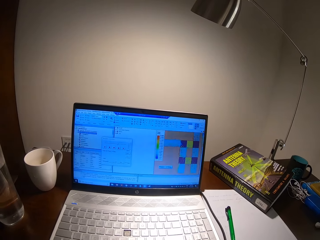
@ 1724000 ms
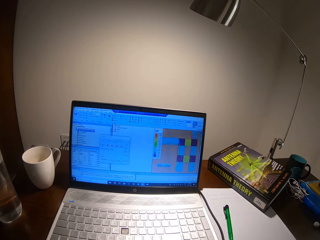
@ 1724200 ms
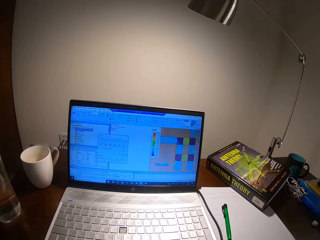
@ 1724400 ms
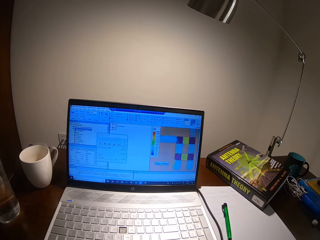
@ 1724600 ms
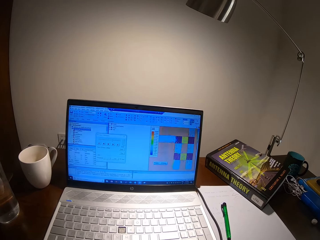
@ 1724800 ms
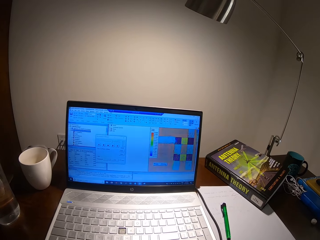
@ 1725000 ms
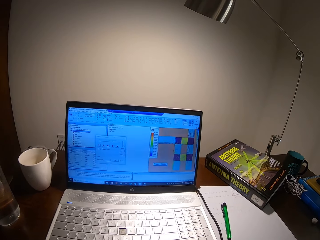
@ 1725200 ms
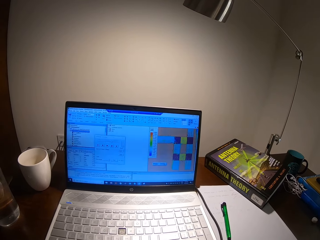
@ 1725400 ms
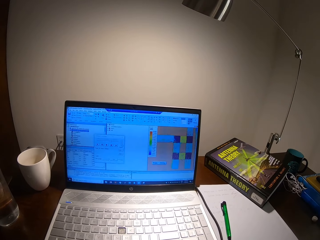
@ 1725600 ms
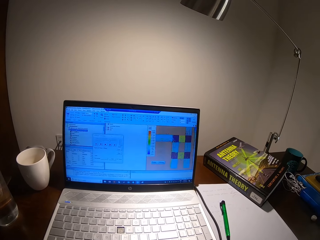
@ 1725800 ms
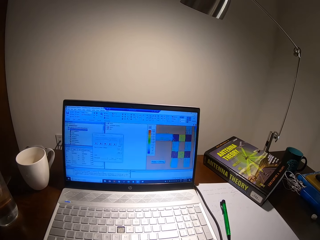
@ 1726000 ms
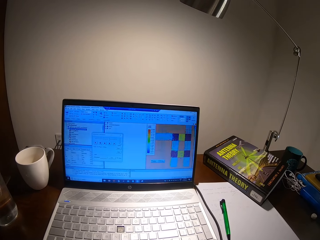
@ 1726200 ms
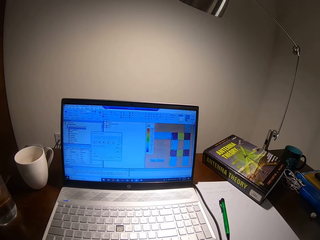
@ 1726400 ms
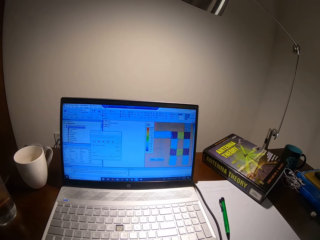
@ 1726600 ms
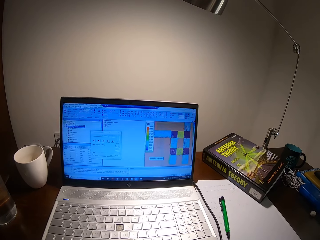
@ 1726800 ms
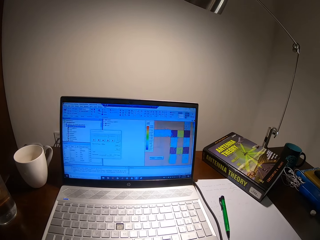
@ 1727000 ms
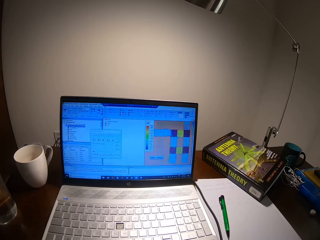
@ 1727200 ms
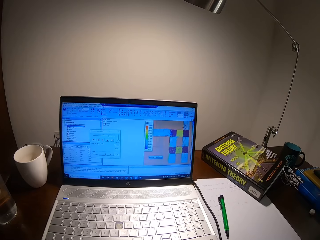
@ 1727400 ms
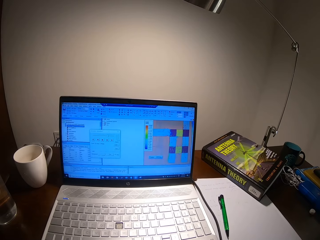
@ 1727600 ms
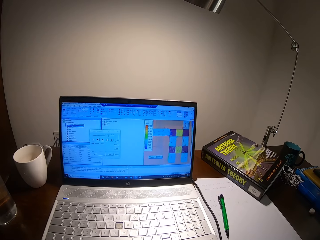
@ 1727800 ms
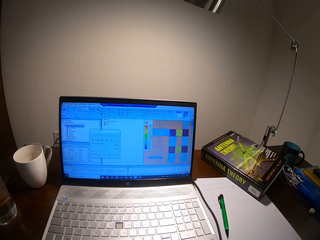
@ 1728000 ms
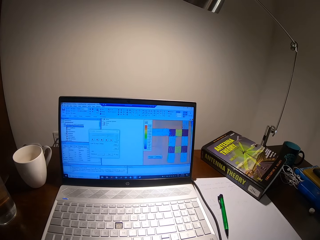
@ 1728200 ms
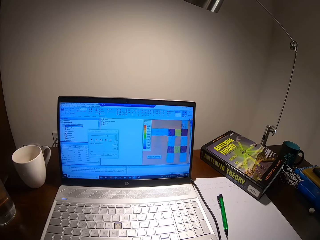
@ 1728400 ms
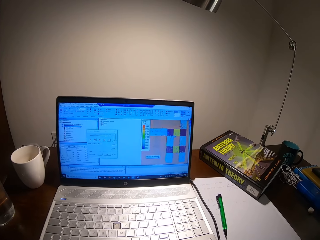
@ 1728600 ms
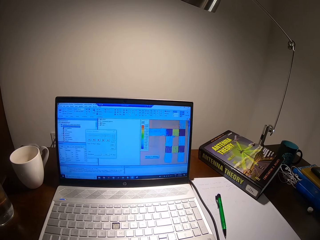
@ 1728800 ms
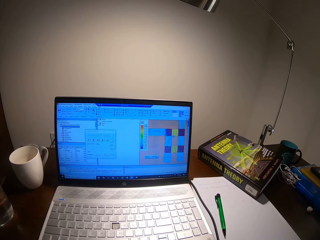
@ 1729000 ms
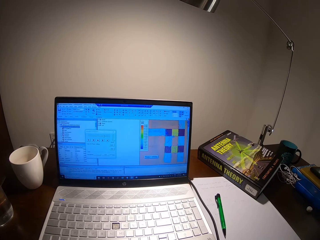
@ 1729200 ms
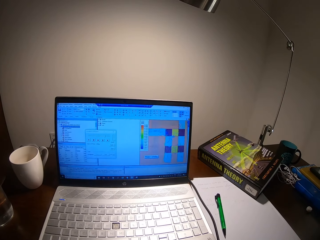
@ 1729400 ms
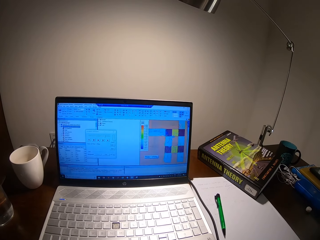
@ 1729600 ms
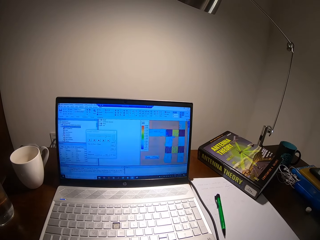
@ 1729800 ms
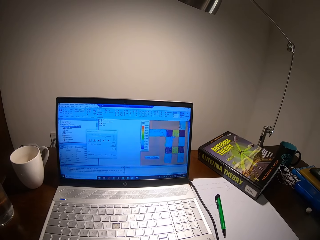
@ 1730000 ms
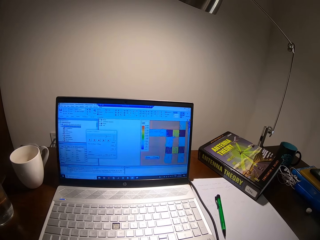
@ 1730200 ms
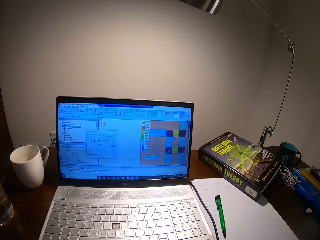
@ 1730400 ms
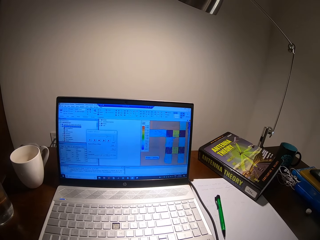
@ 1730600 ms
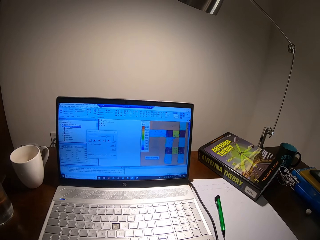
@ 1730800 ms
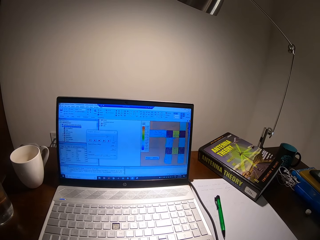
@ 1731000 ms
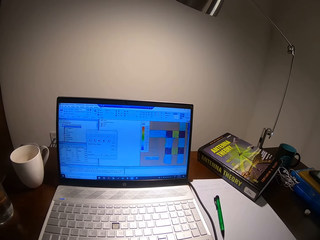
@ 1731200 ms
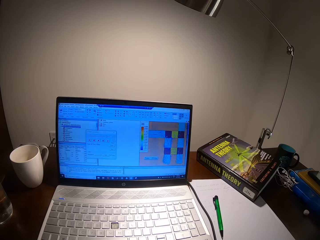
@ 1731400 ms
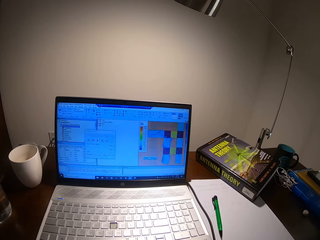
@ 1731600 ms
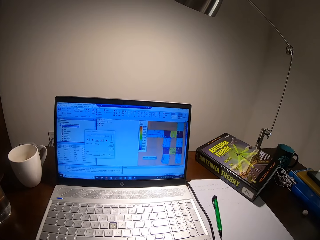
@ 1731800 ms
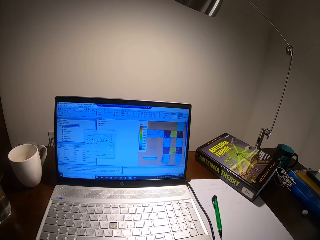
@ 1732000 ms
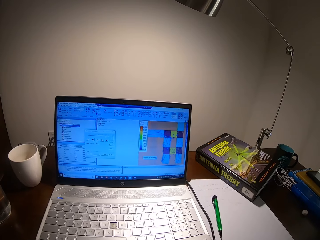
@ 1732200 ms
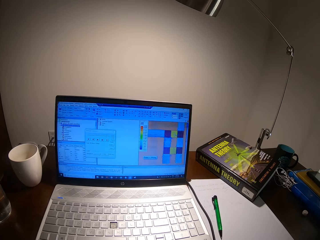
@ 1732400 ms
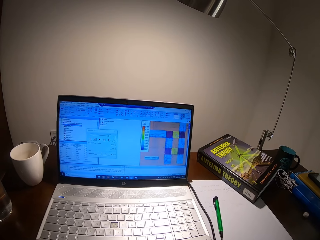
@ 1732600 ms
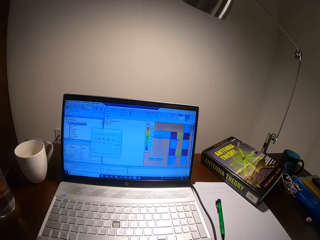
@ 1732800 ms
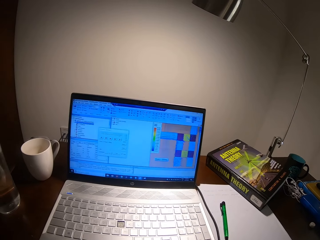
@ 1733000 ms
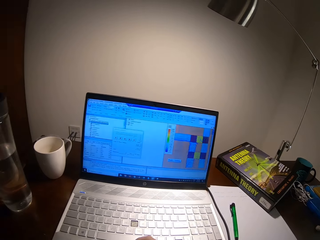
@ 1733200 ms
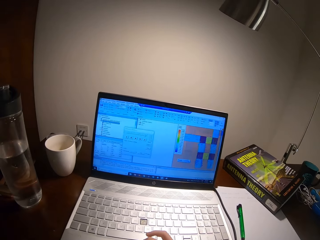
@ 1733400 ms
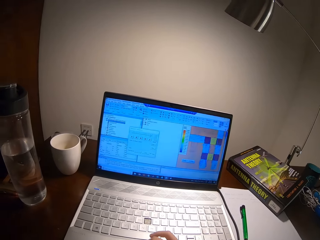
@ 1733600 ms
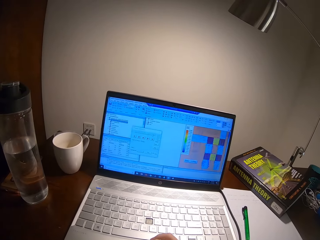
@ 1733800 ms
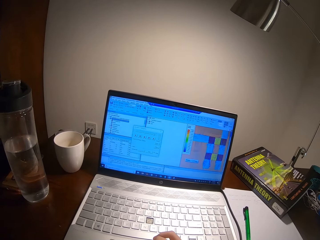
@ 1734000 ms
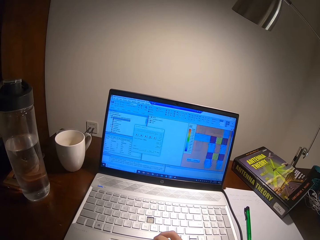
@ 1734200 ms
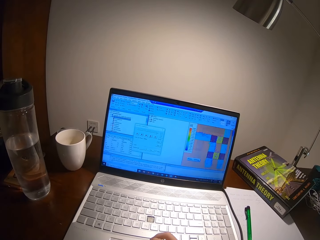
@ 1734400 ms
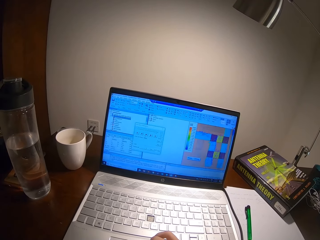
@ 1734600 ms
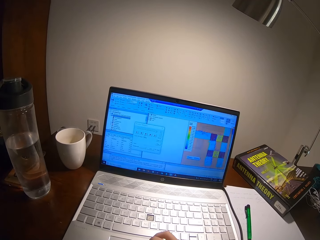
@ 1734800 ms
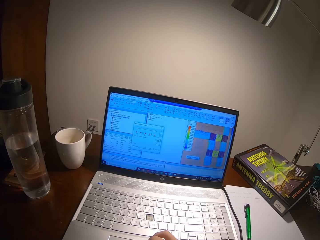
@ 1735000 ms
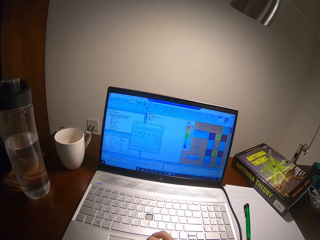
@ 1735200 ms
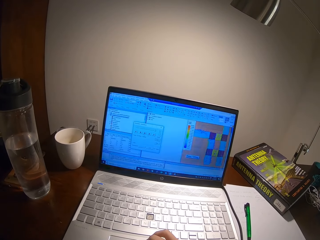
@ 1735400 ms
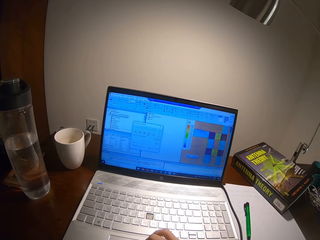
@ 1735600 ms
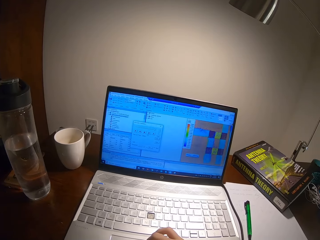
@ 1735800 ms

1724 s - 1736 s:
The camera wearer operates the laptop.

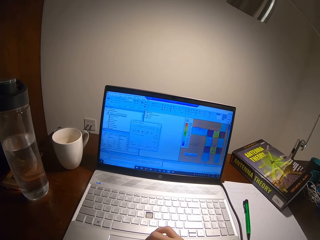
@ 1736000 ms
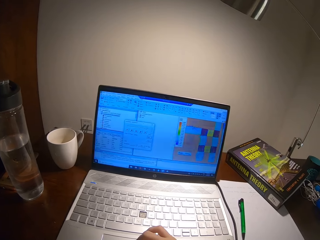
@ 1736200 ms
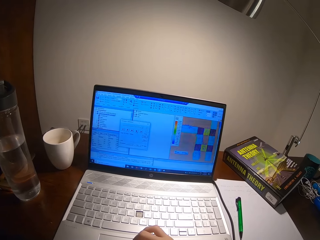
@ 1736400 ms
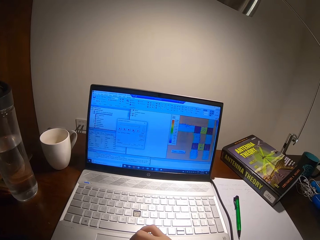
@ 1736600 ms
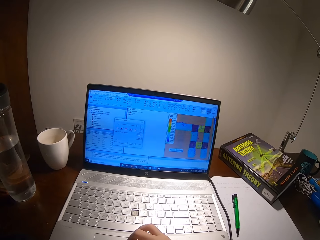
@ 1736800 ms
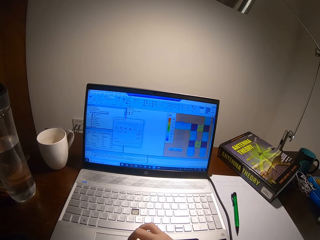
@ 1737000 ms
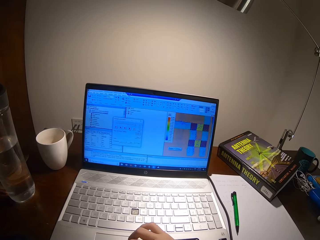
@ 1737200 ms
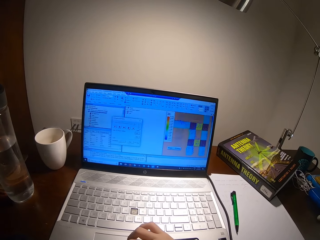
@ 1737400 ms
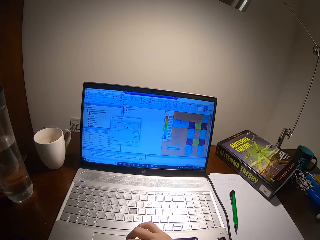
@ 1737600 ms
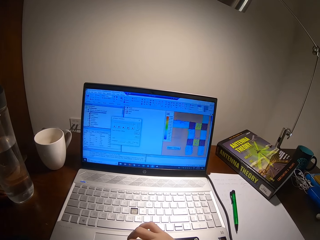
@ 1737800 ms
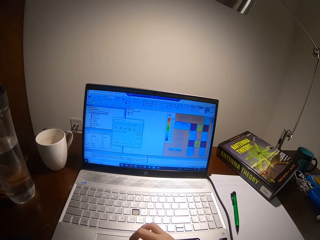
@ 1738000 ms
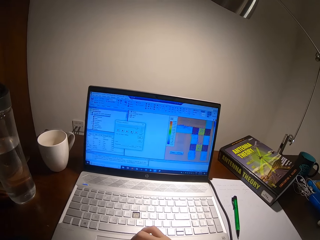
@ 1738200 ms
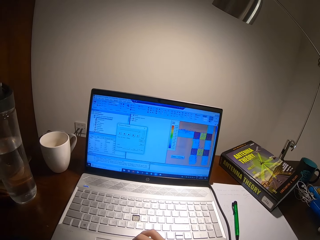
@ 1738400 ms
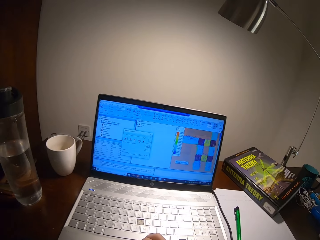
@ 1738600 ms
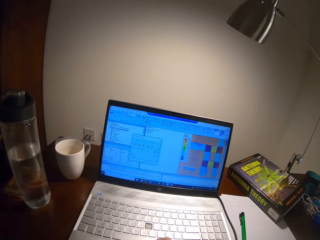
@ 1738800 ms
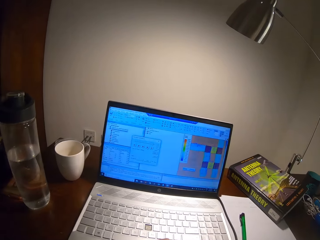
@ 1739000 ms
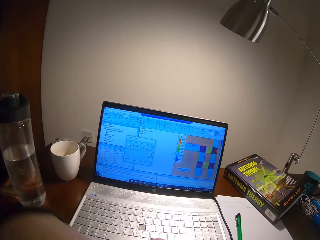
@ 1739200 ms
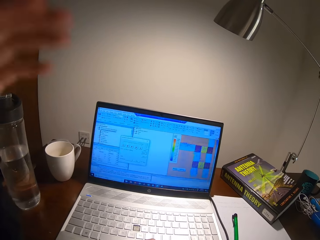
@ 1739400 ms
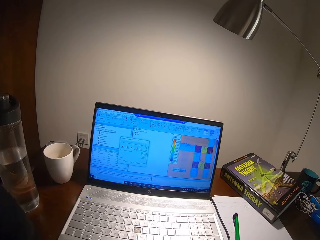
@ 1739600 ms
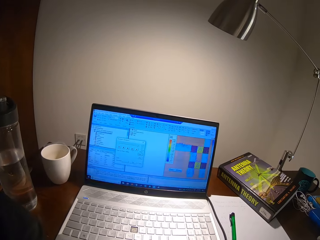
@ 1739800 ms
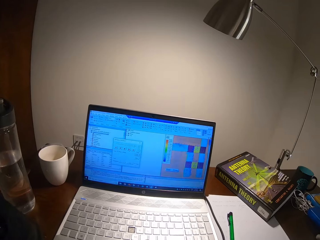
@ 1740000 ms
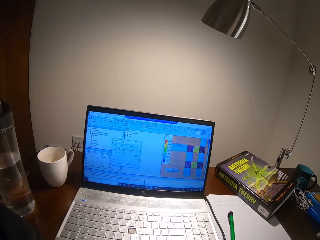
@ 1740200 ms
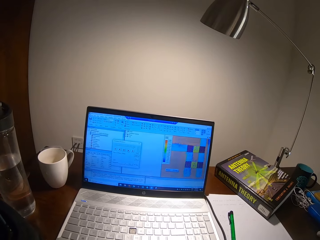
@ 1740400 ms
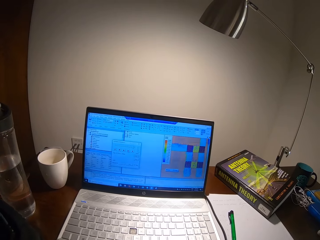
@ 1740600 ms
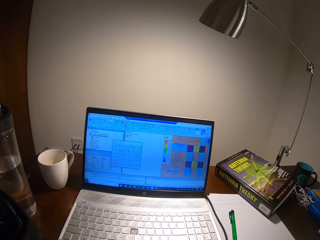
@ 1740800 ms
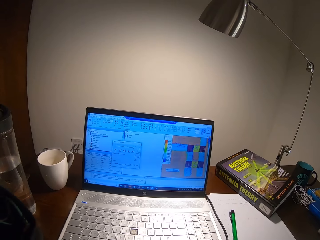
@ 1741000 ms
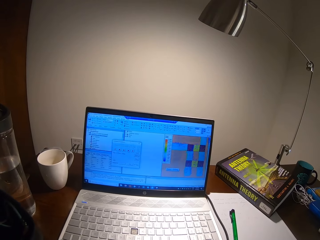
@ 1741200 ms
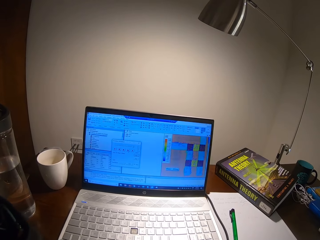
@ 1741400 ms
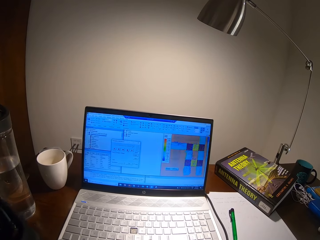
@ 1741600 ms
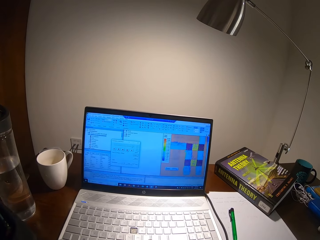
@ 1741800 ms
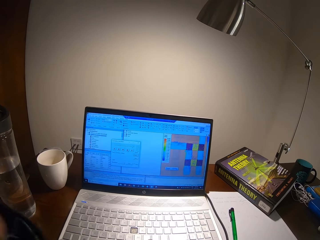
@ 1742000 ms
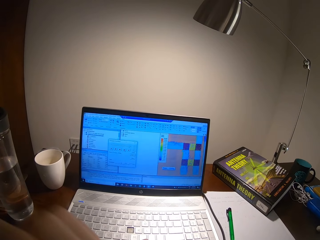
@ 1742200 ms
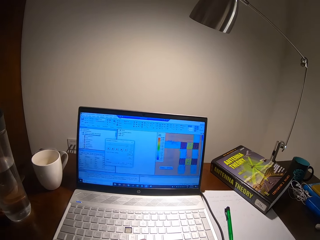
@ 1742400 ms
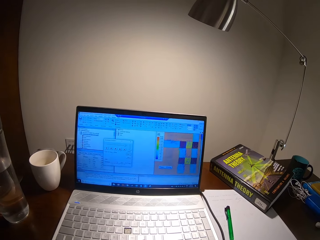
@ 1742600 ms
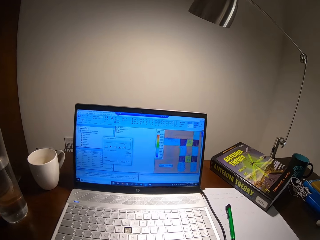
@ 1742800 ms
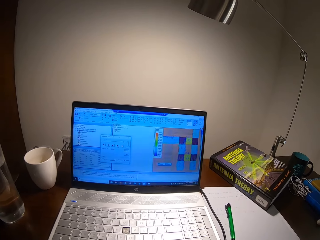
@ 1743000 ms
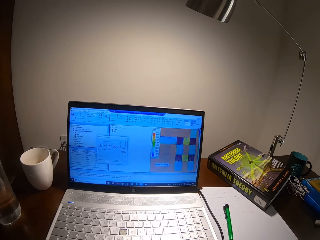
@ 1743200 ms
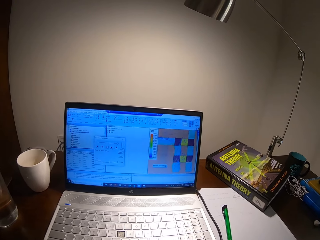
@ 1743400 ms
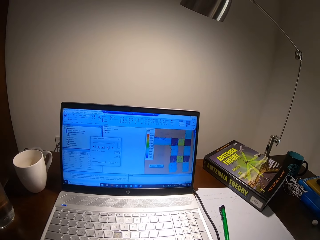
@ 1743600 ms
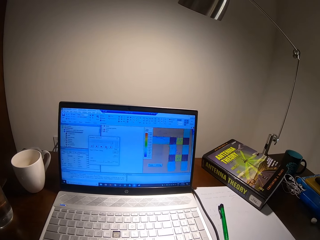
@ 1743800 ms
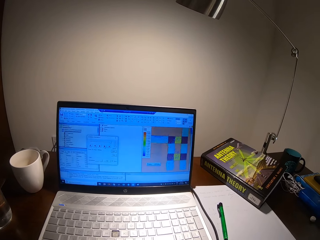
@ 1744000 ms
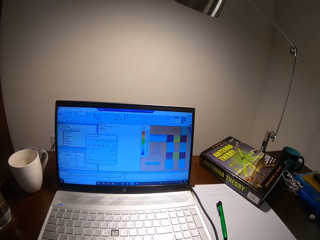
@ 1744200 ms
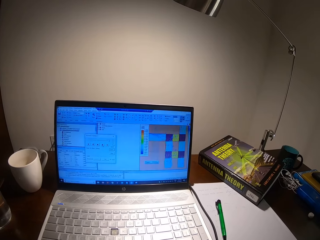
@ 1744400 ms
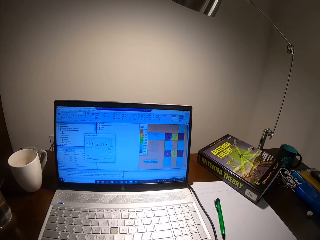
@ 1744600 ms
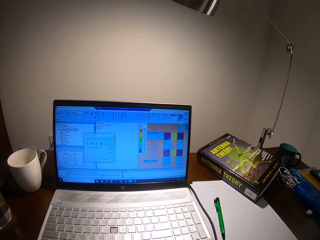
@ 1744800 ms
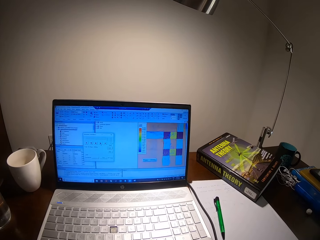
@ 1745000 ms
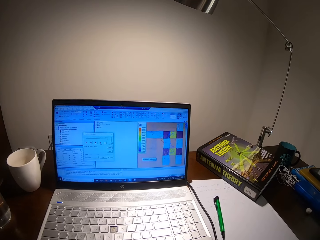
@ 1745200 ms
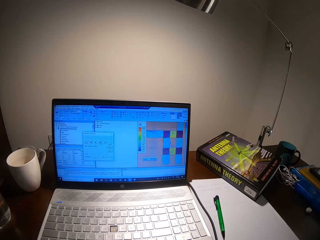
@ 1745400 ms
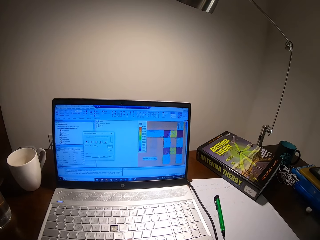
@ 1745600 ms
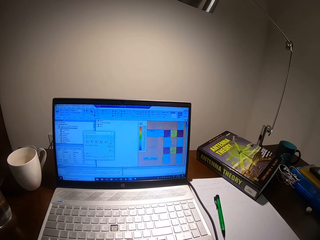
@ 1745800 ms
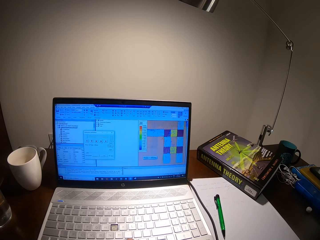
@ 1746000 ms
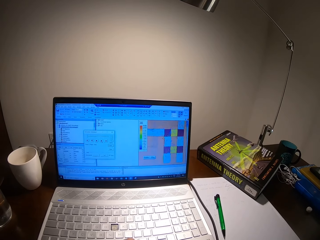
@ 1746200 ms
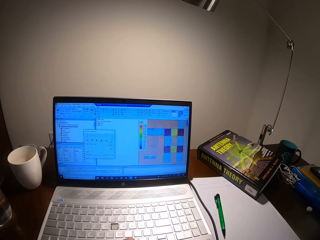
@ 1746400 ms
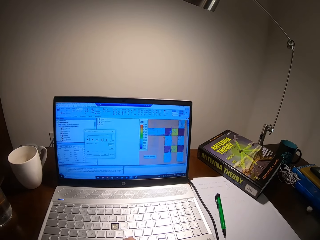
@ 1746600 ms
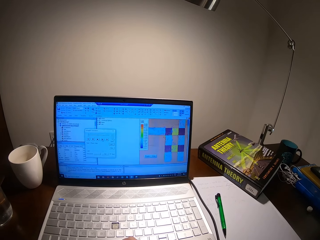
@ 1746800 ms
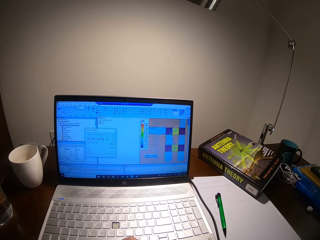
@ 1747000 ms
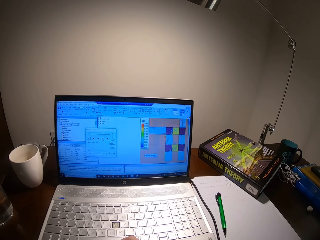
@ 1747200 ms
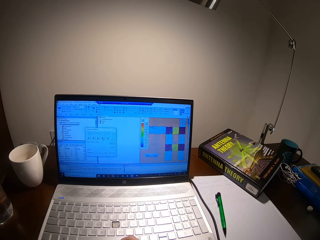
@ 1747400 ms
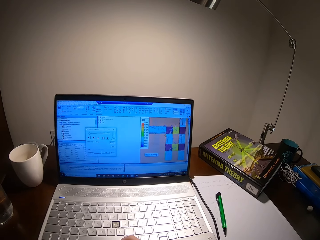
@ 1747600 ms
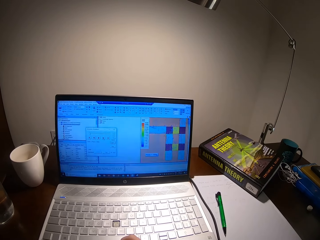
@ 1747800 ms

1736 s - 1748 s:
The camera wearer fixes the camera. They operate the laptop.
